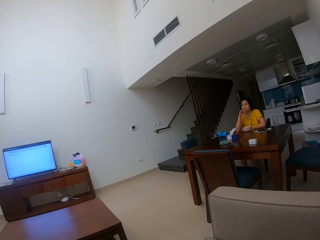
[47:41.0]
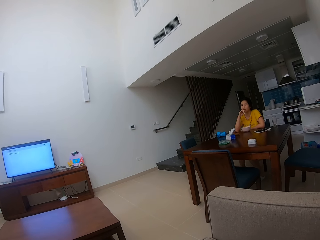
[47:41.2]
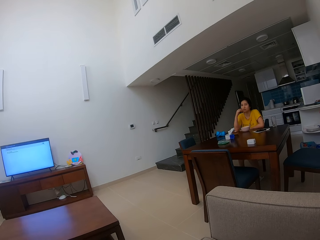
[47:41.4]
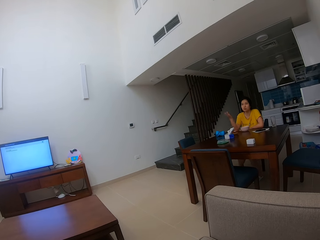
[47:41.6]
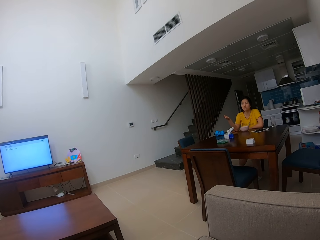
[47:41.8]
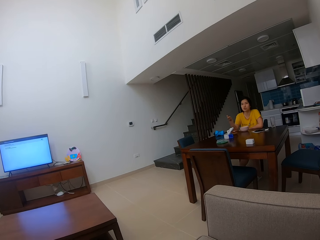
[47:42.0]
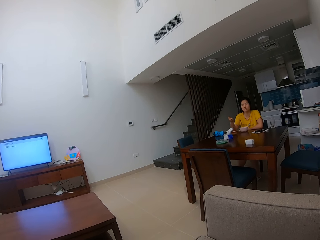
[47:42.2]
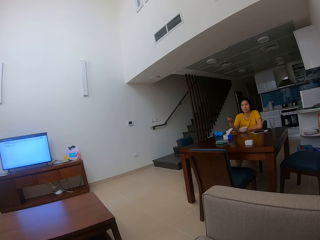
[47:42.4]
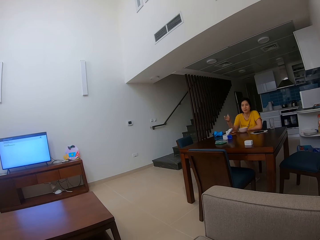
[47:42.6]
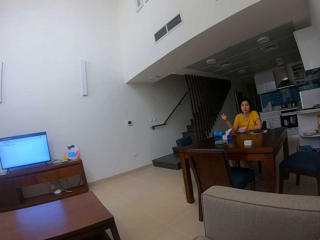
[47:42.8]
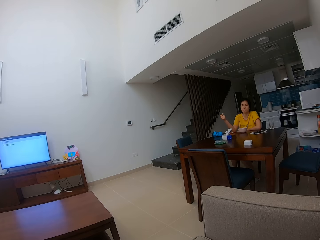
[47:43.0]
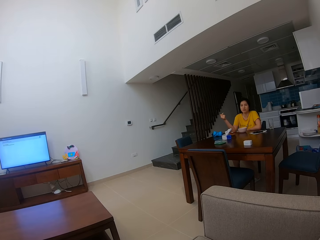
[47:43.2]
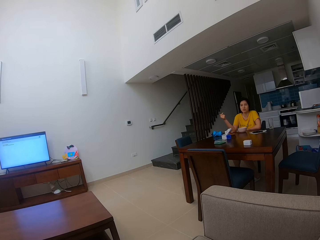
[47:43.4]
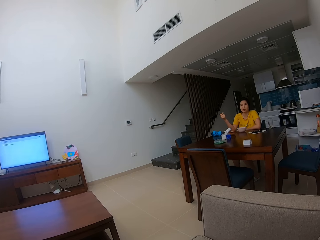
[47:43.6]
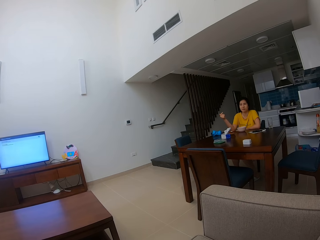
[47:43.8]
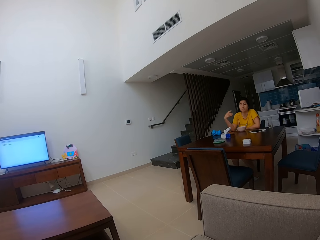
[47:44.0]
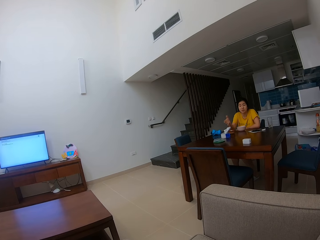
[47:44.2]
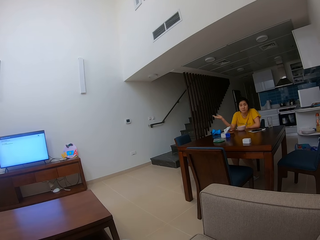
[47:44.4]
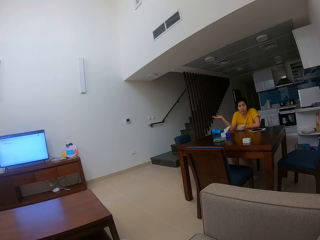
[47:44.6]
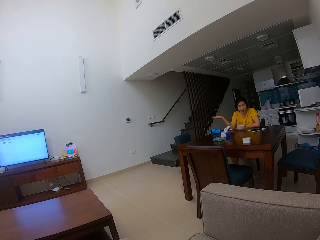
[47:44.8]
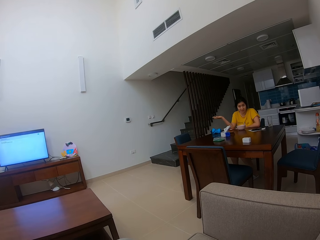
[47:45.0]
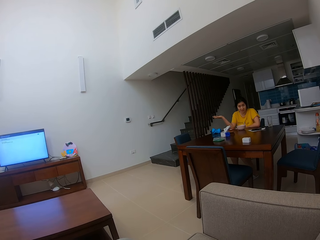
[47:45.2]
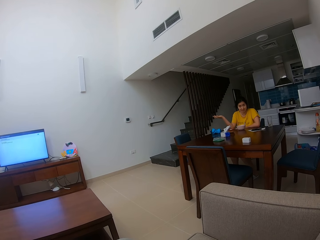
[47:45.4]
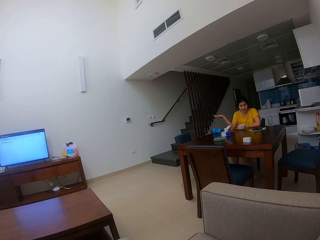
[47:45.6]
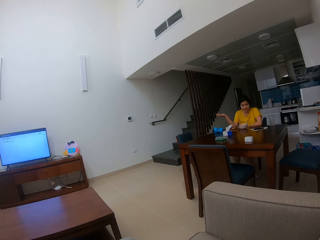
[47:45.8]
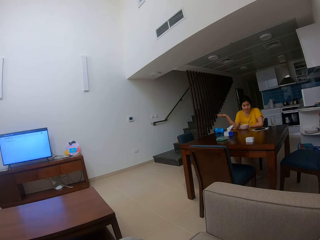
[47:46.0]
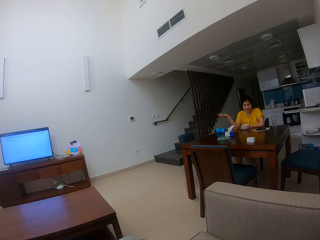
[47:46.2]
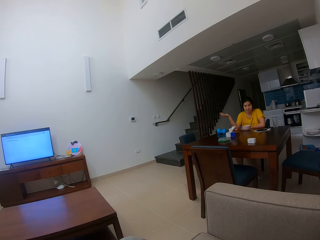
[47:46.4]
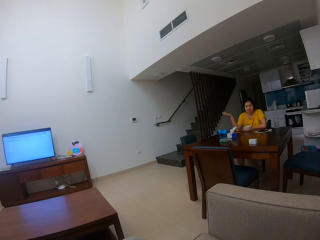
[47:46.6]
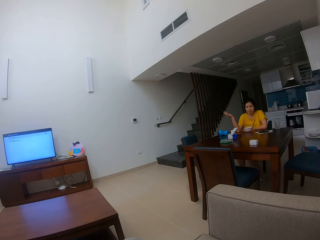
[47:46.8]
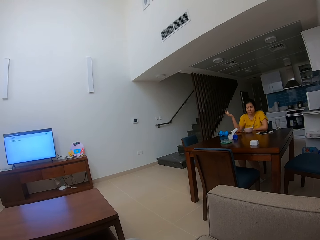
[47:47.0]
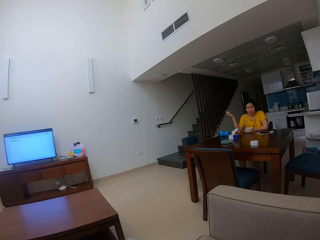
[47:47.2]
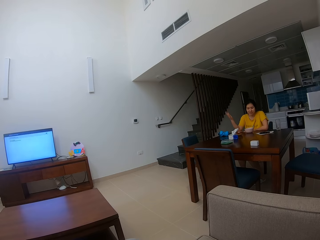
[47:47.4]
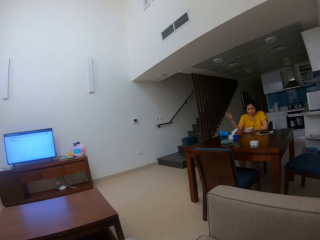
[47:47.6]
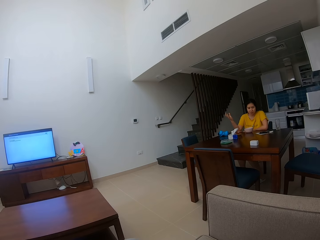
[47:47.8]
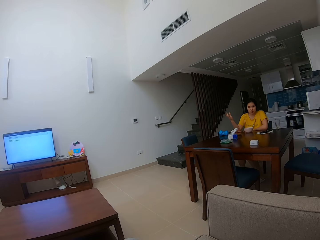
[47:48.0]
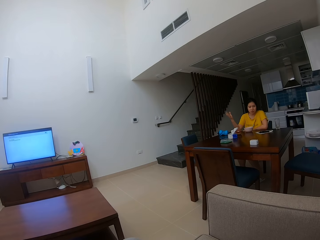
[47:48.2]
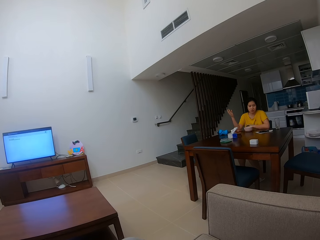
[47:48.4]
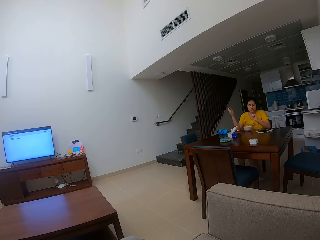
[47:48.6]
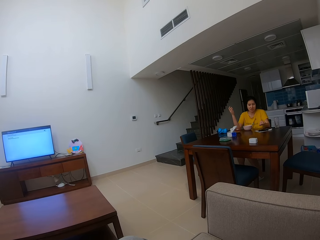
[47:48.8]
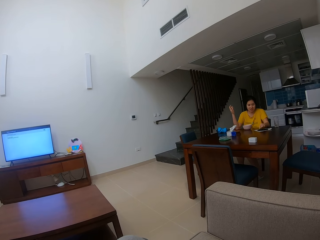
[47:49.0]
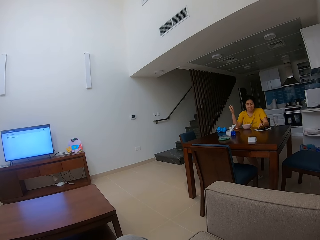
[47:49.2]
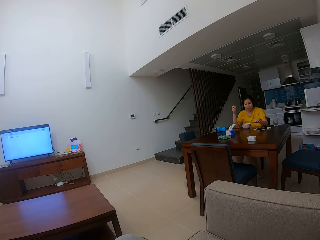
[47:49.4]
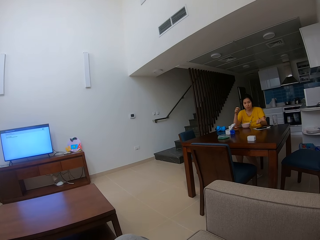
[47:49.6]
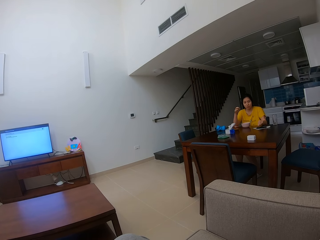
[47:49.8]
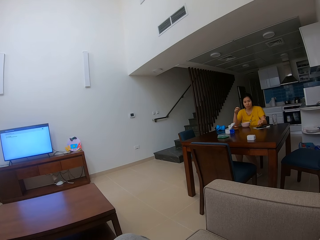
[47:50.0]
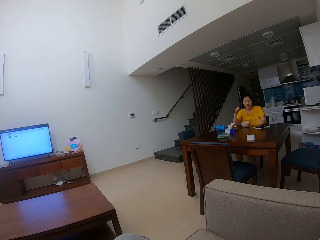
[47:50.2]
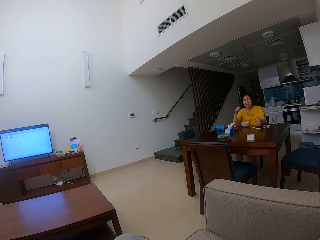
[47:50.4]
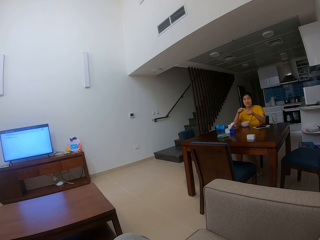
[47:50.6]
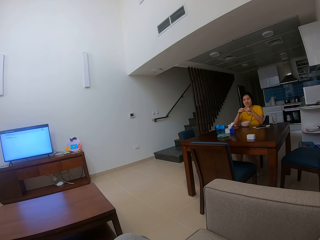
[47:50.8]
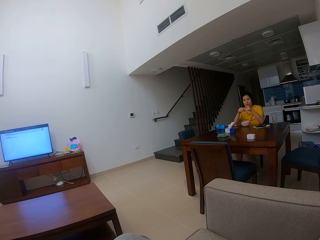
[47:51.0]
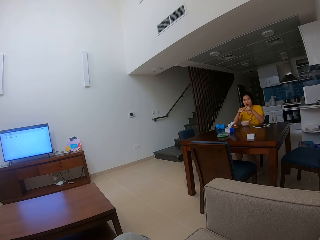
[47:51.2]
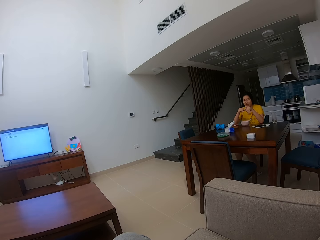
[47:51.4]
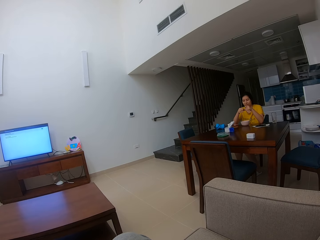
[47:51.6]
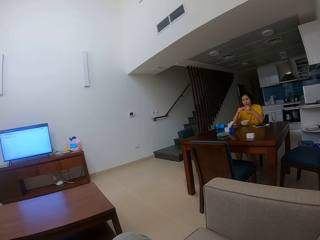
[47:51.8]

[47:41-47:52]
The camera wearer stares around the house. The woman shakes the hand, makes a gesture, and picks something from the table.

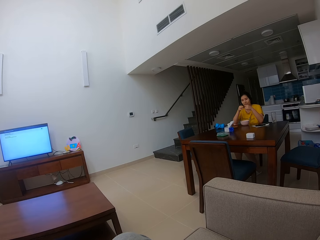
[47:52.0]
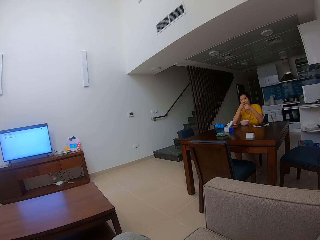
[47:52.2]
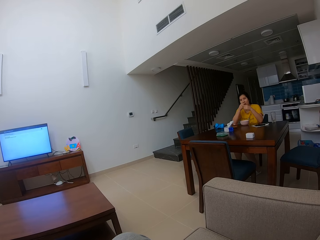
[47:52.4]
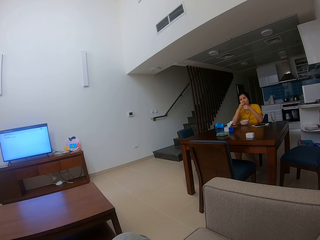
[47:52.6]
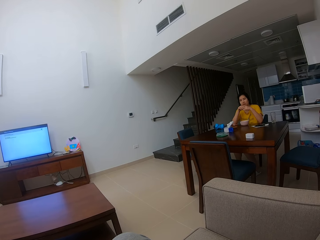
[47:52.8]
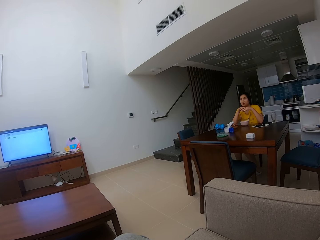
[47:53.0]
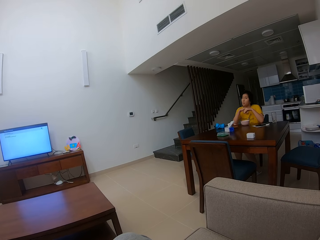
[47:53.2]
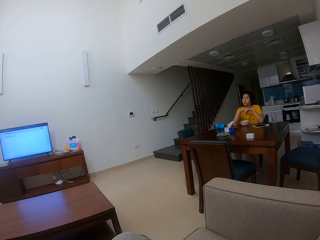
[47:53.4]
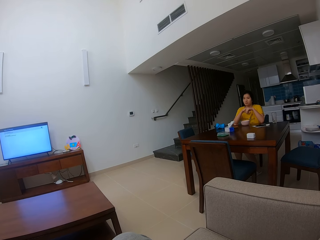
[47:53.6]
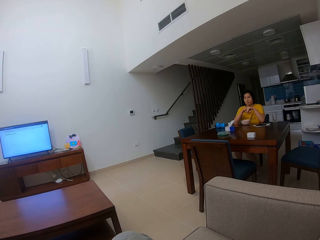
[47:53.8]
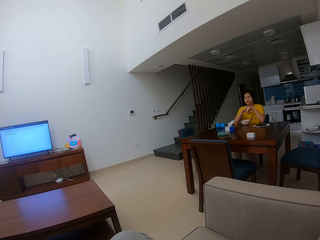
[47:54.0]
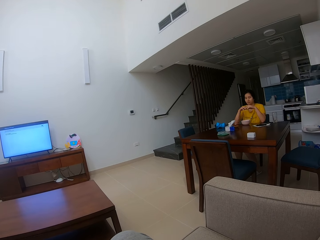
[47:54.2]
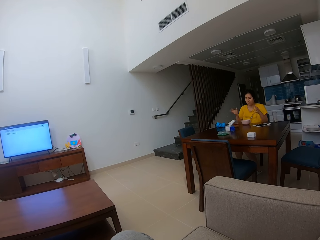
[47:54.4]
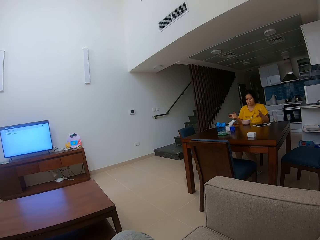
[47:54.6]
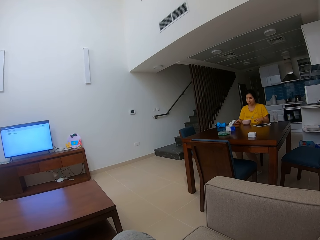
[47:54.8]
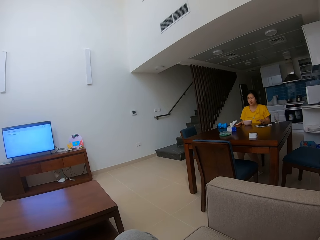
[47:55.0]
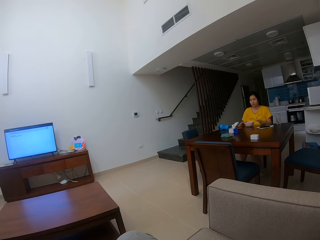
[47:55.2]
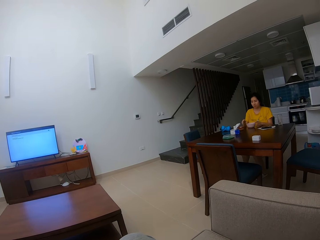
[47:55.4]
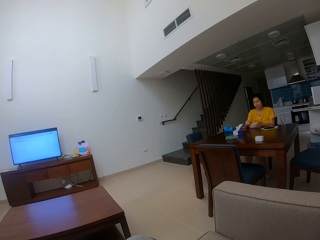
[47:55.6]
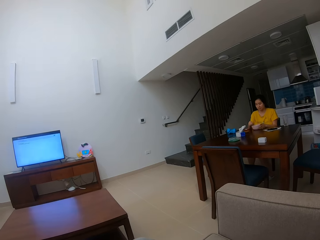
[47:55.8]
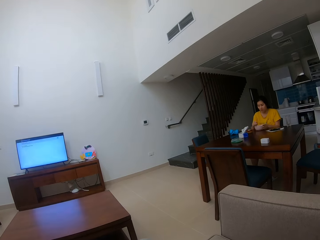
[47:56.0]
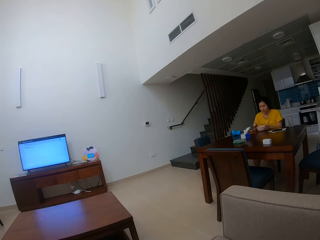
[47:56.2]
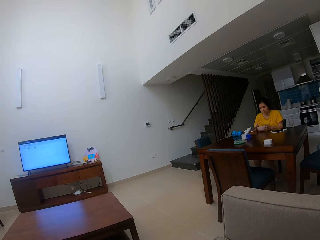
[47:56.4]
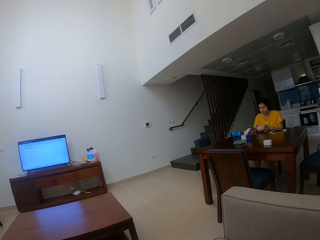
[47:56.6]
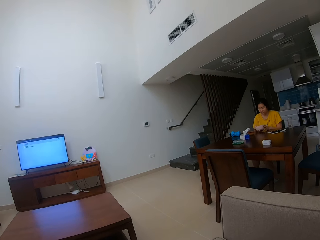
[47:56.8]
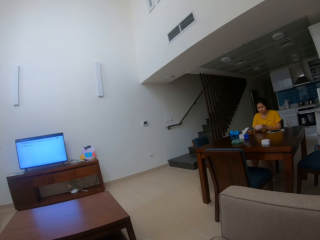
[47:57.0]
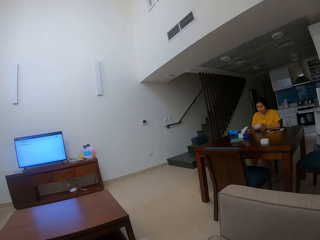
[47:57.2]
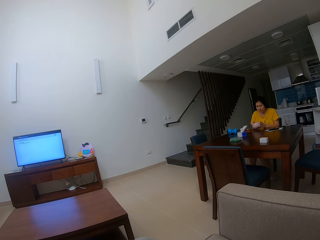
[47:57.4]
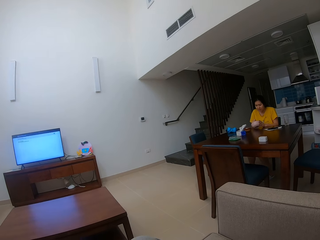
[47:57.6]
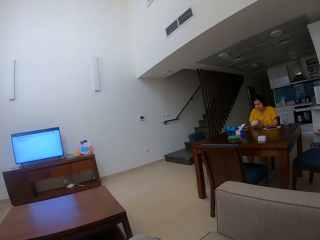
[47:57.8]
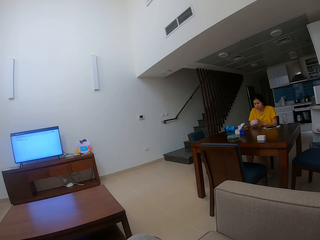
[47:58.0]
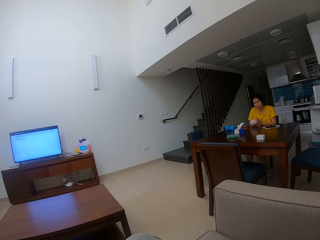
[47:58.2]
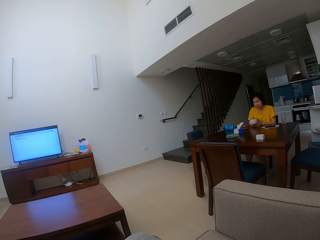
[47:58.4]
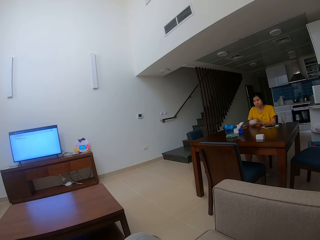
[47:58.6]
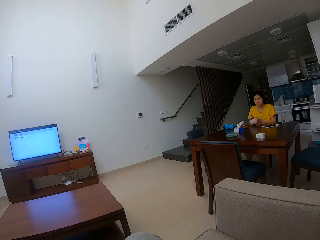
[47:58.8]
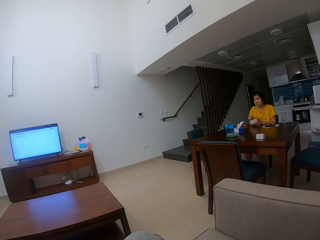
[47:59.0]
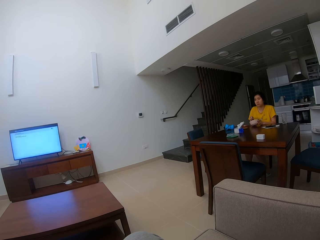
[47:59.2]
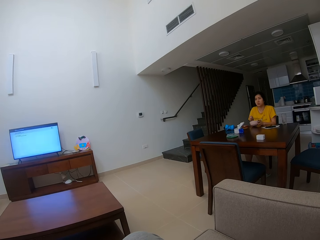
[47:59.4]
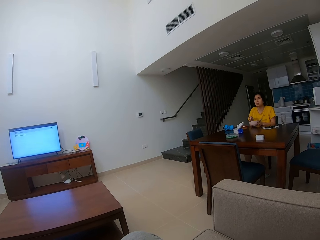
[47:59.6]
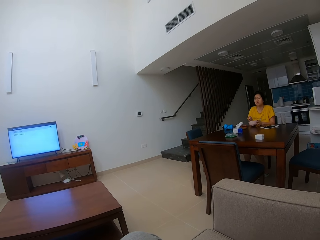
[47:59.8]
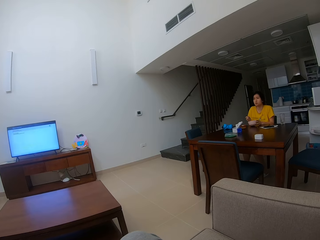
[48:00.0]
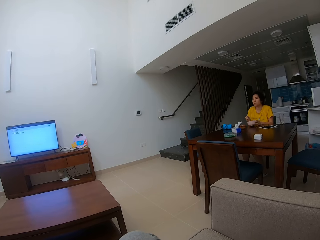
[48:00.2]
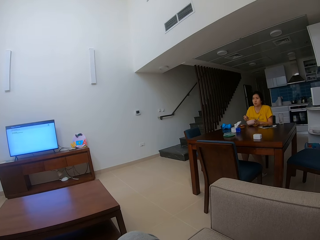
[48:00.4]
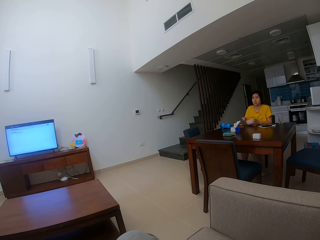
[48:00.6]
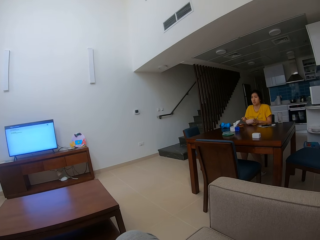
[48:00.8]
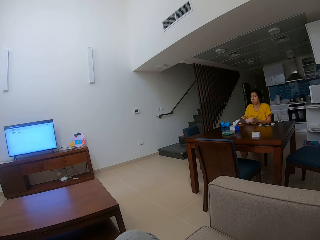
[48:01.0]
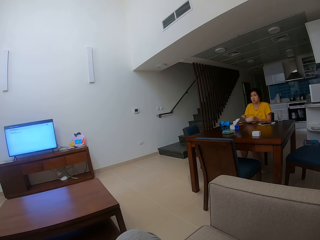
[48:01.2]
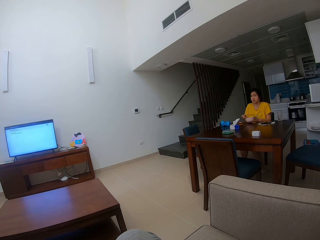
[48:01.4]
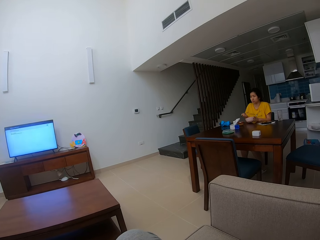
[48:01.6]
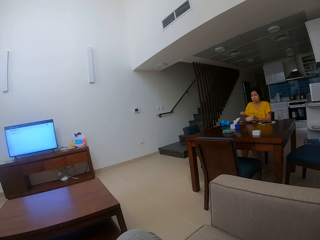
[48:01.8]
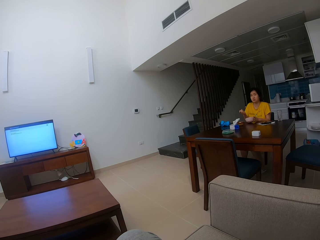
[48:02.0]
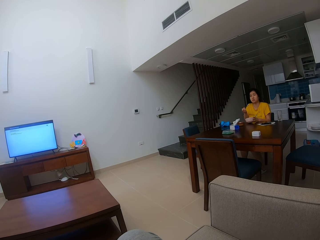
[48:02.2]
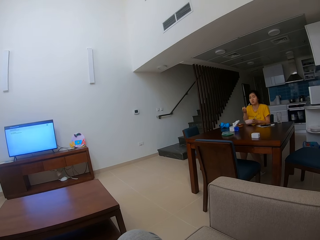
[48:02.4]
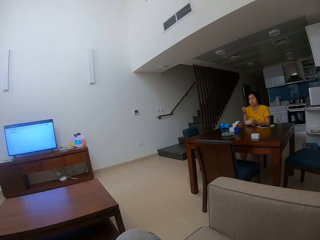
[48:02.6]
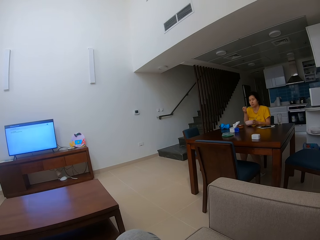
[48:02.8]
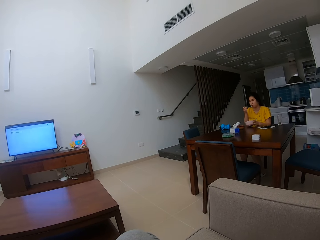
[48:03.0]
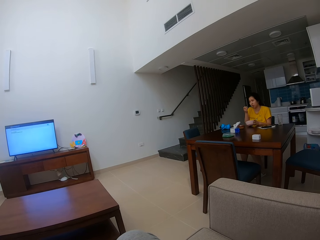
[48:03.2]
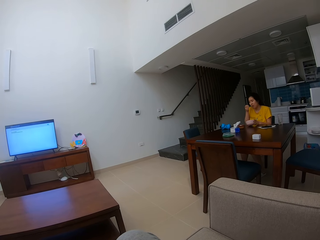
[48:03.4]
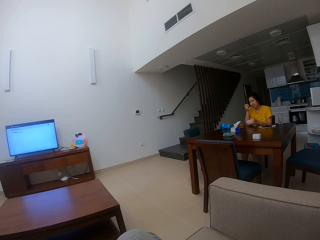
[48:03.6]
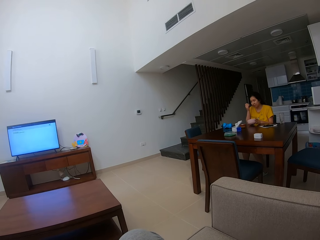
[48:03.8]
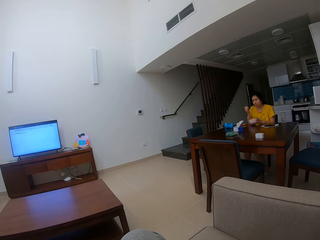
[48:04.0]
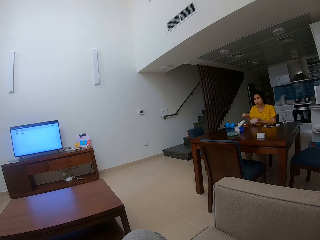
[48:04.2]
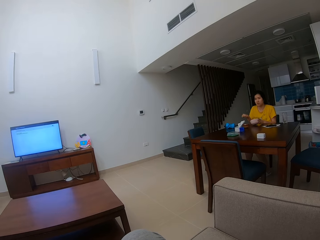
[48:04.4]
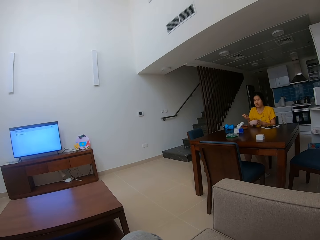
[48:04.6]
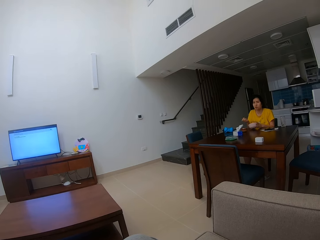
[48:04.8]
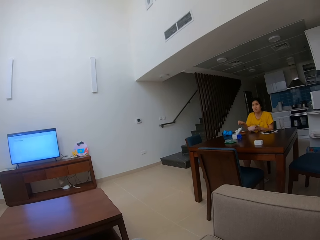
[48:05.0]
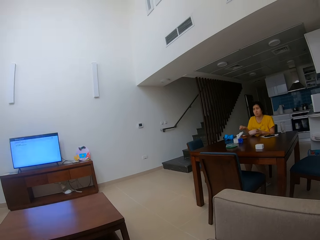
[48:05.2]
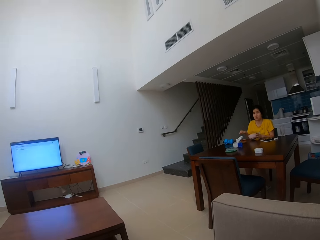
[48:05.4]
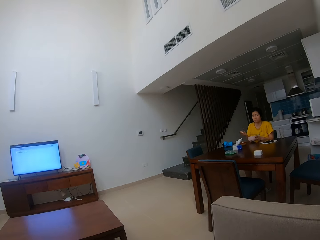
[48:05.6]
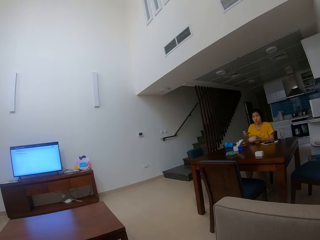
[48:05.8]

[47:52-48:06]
The woman eats something, picks a bowl from the table, holds the bowl, and eats food.
